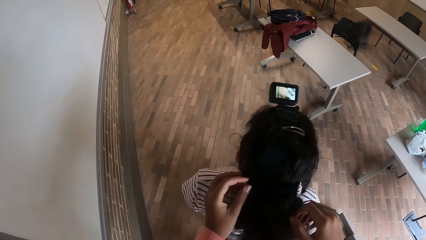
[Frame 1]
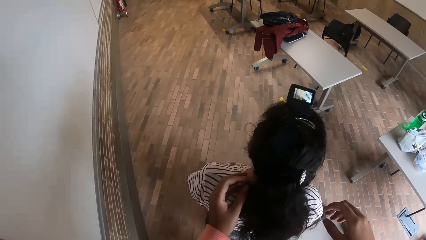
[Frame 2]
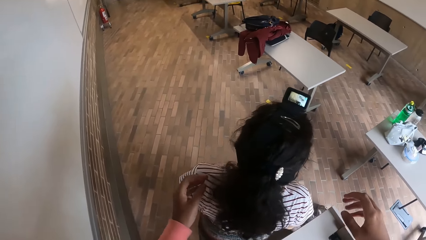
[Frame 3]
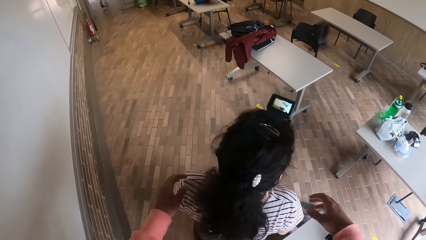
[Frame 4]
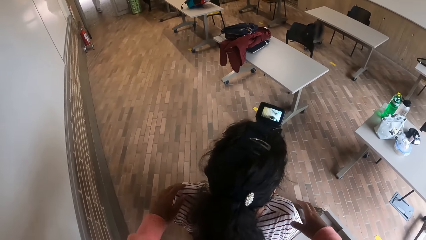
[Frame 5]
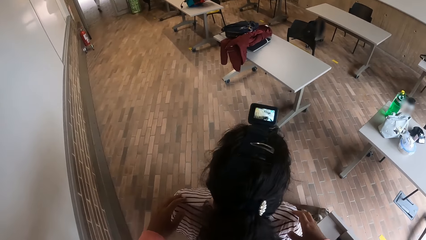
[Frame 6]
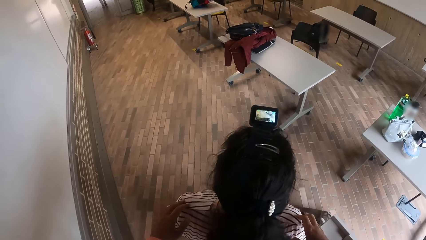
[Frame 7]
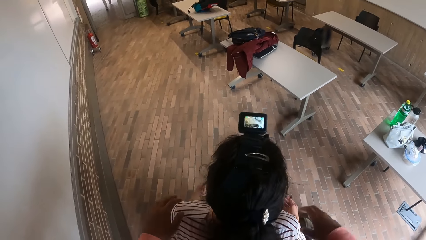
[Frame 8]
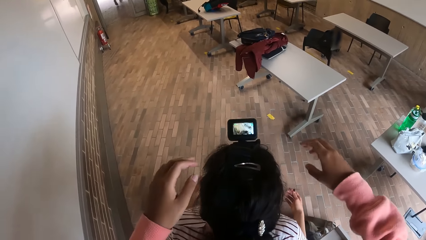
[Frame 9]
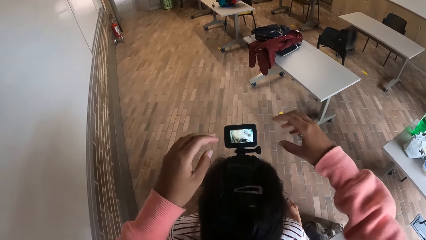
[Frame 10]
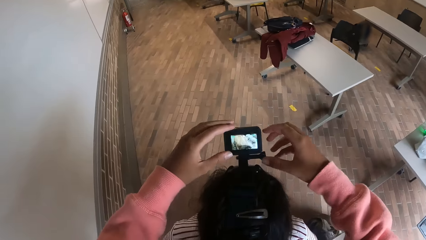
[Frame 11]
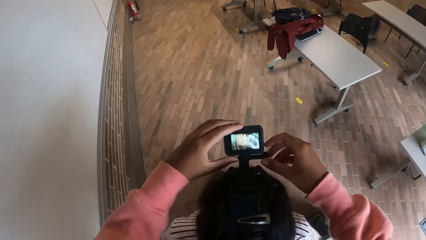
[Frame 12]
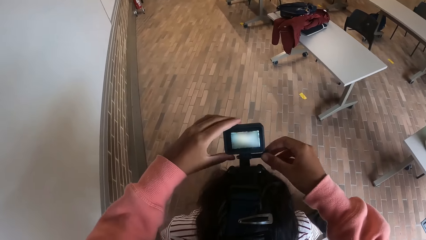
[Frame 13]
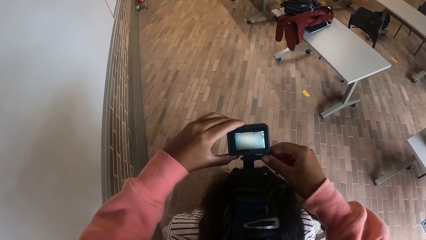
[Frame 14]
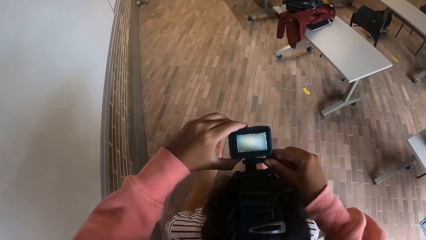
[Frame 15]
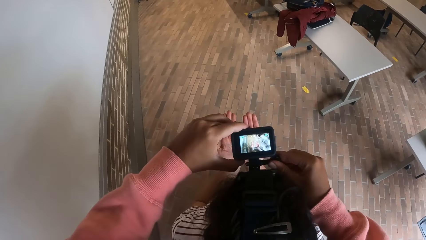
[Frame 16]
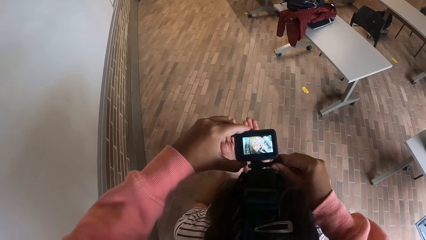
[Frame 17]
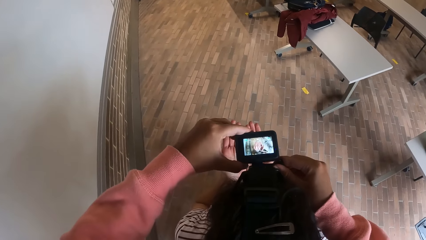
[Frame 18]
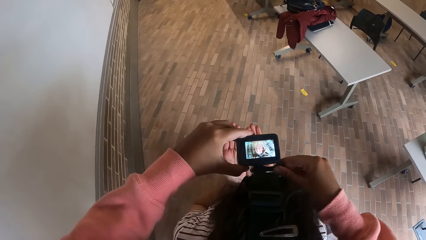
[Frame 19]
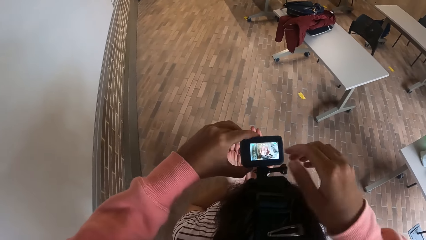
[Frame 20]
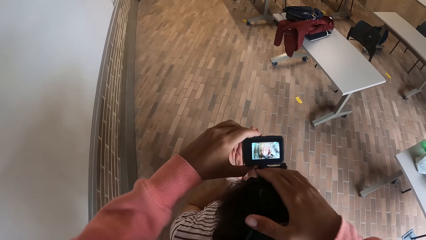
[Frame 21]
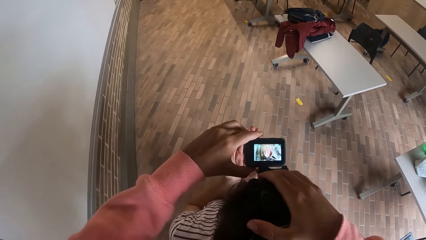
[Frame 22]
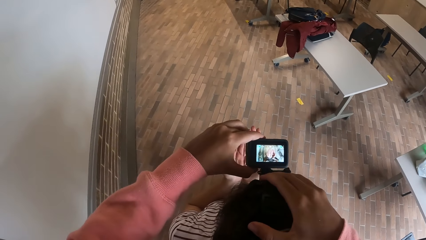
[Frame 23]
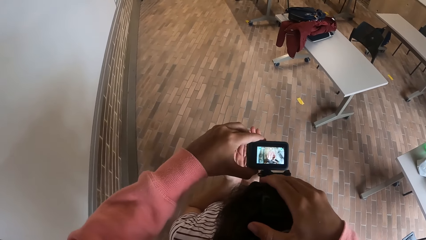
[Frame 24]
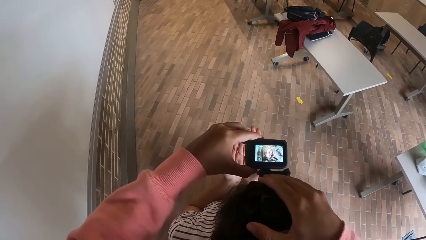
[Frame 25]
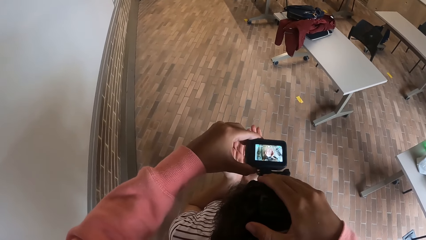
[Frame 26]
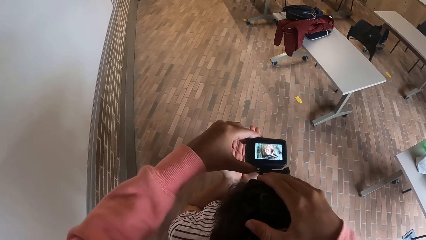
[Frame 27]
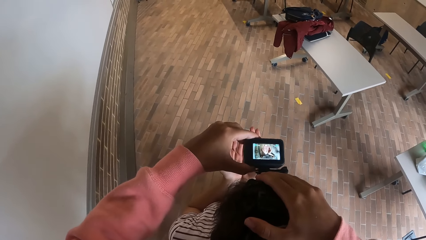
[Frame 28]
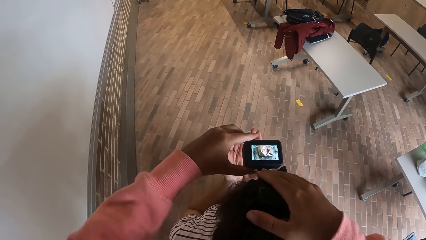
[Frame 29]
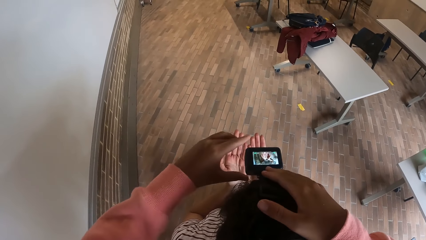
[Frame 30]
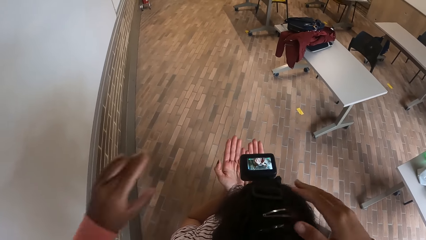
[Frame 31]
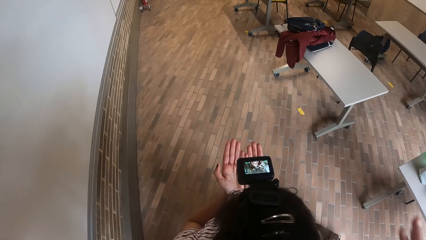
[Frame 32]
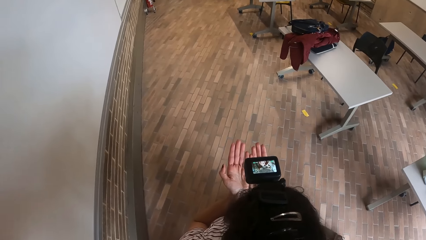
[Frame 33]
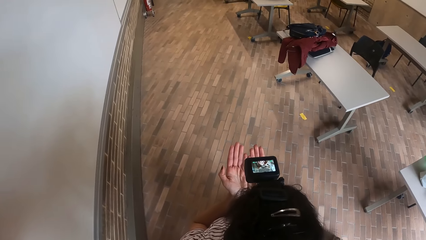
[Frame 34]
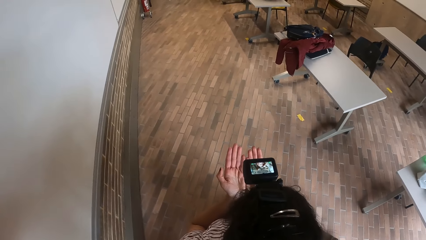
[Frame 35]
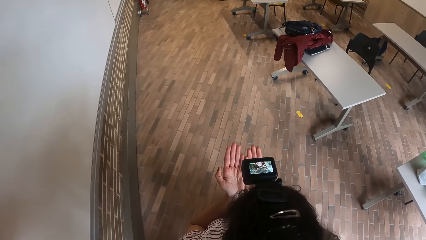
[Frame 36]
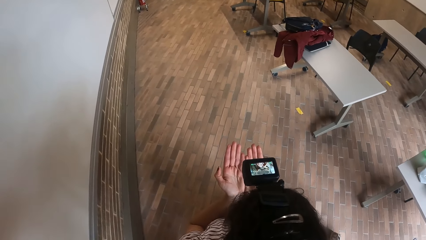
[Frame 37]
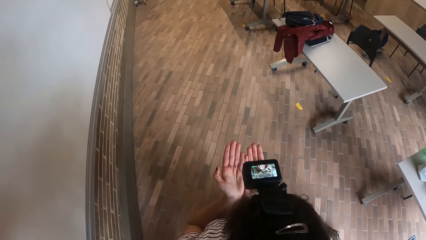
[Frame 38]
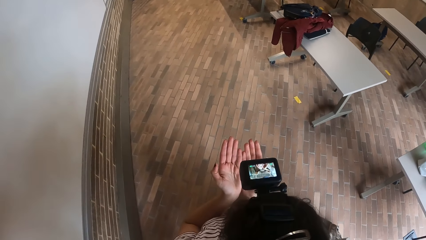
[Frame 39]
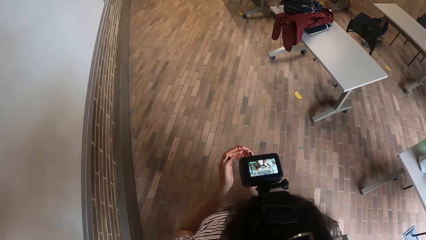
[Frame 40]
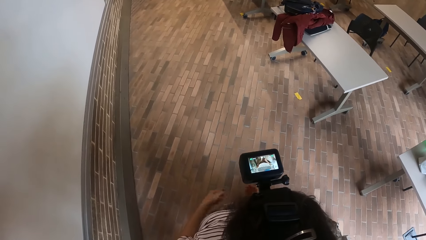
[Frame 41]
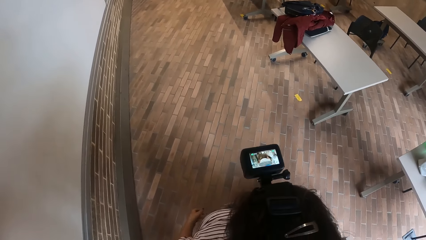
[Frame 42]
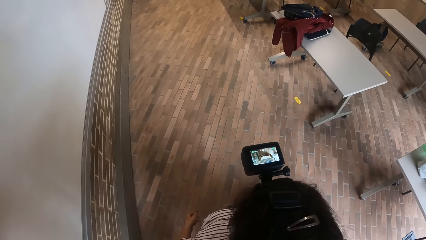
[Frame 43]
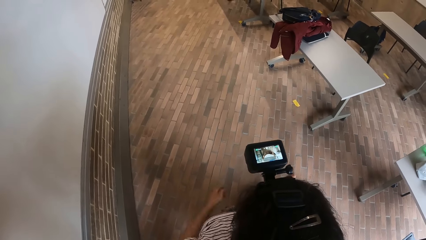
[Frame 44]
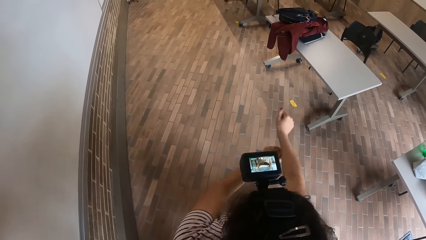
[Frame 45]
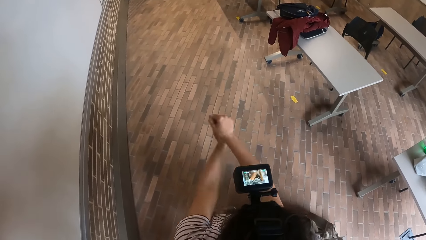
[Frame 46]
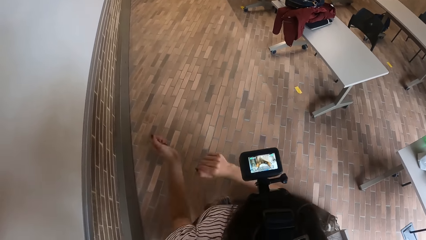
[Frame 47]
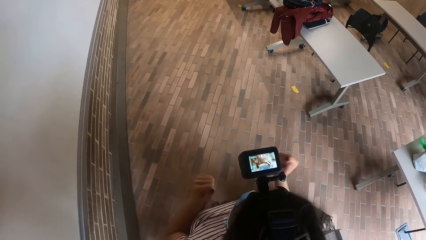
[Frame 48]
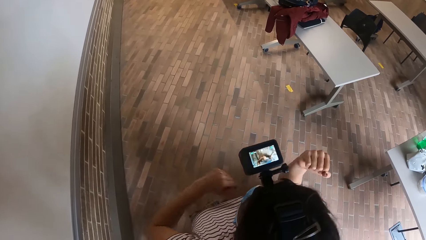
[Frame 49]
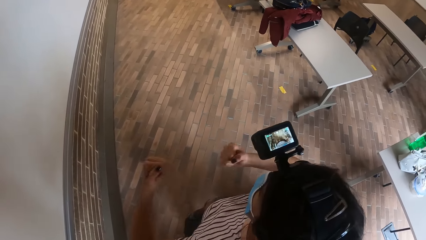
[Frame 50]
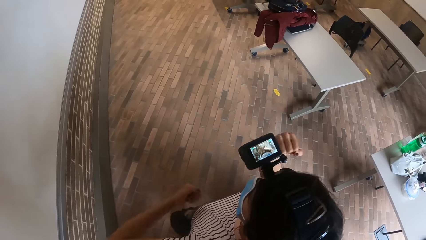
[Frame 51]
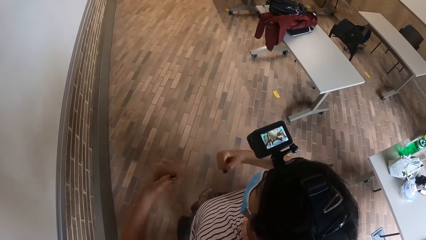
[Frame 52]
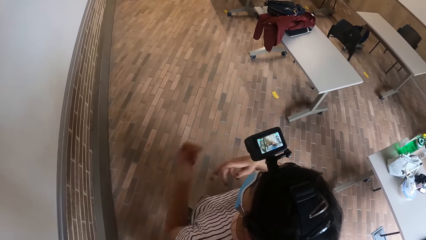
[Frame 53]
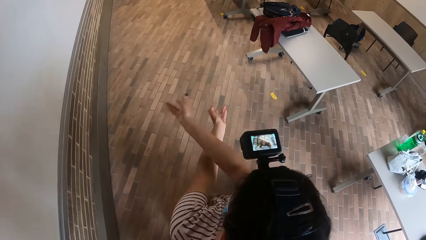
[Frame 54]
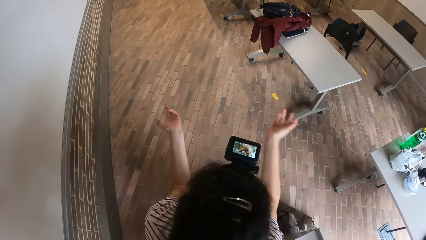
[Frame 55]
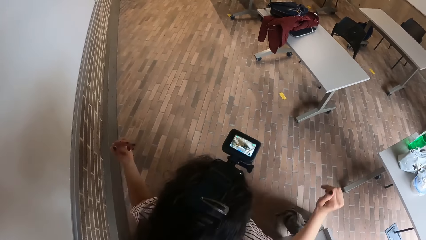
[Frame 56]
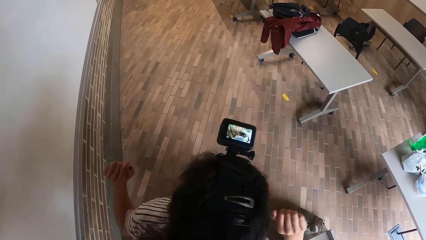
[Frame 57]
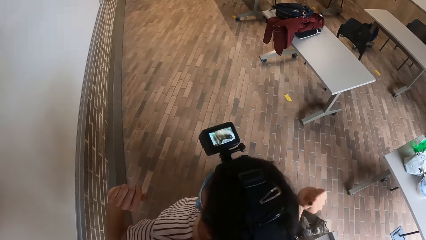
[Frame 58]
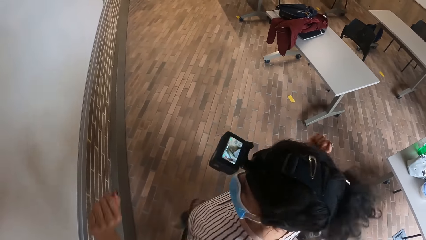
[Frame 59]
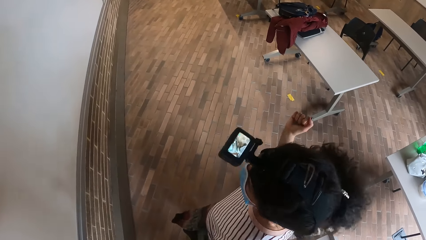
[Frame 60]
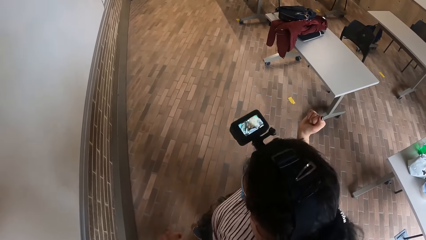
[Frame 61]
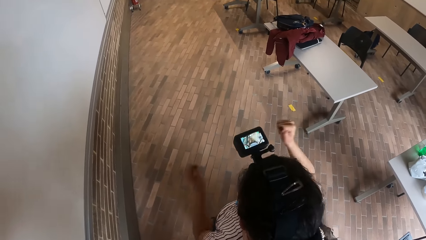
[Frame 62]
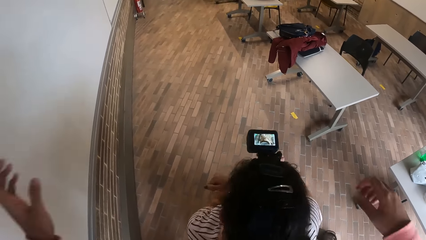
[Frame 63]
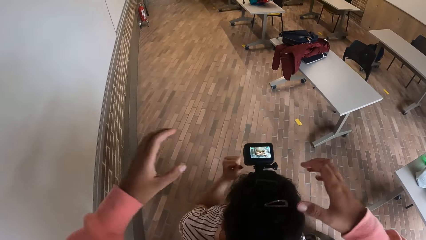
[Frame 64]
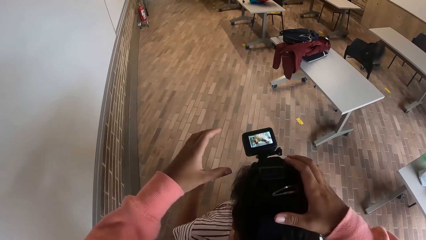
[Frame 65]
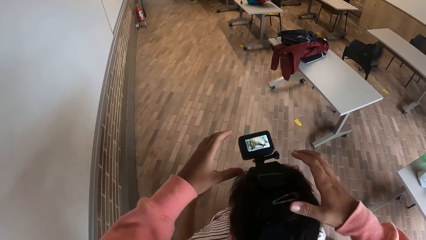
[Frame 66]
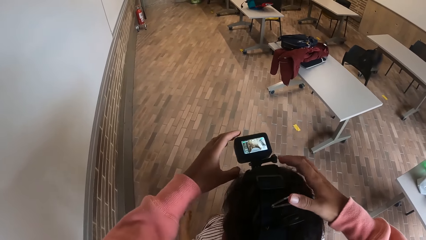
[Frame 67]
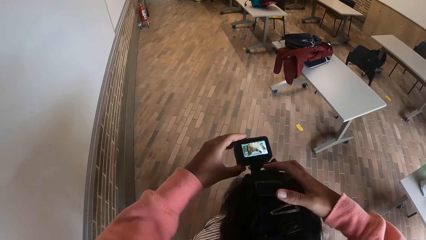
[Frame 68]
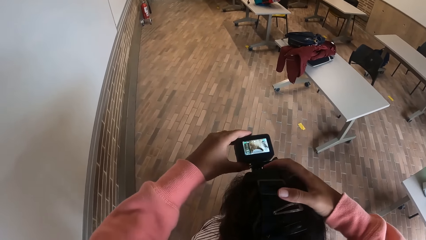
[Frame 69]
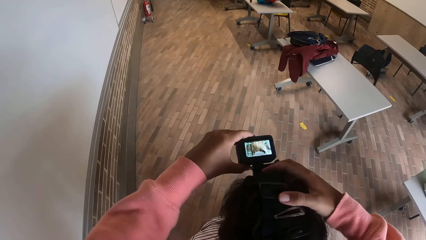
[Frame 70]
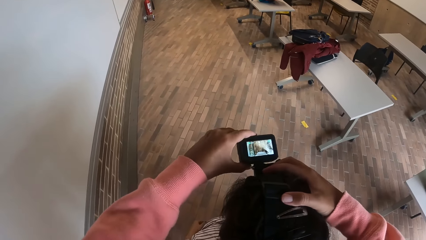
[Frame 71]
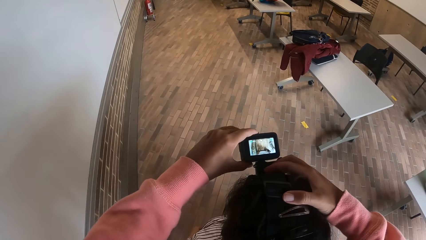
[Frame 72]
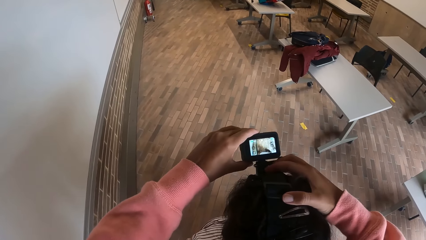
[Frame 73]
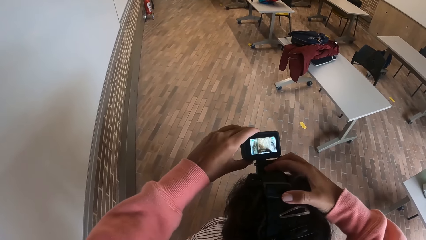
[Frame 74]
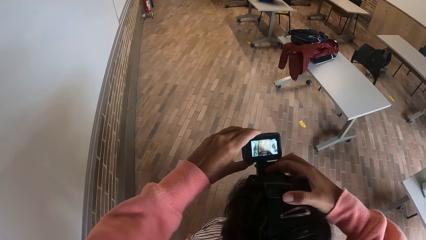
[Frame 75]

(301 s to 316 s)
The woman dances around. The camera wearer adjusts the camera and the strap on the woman's head with both her hands.
